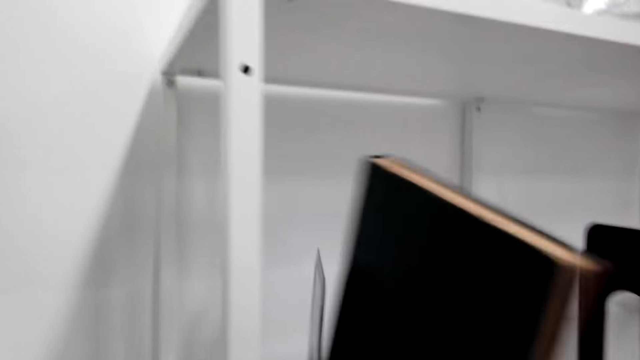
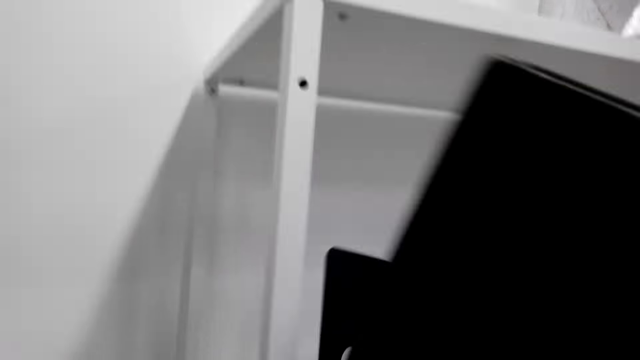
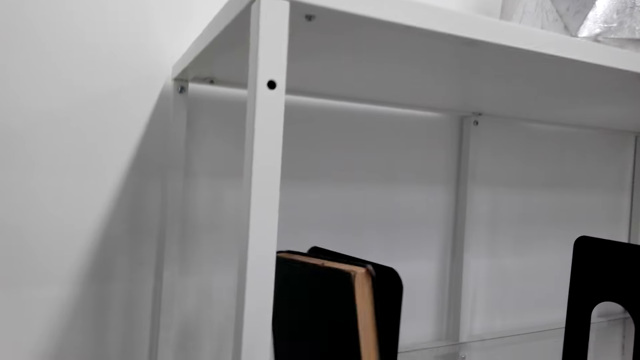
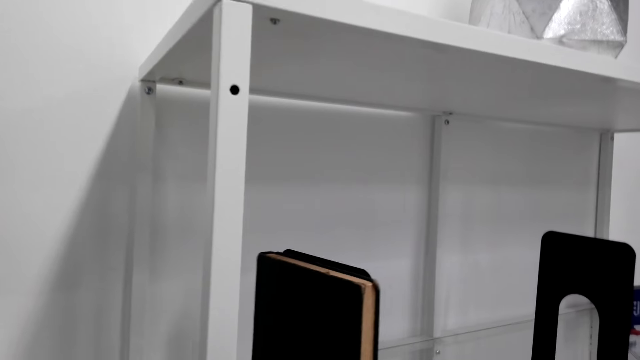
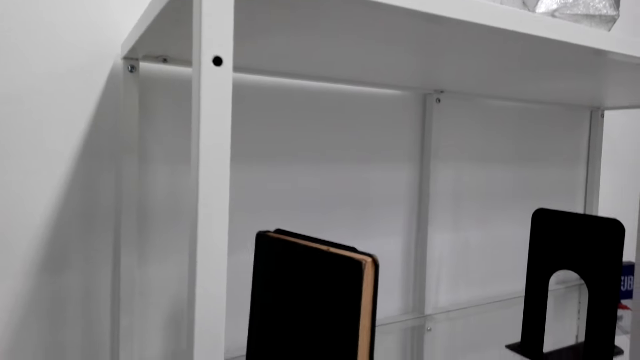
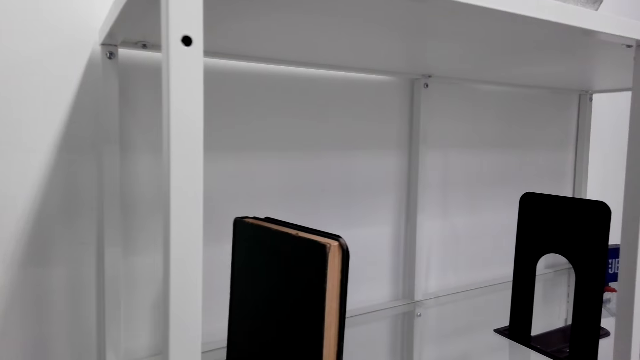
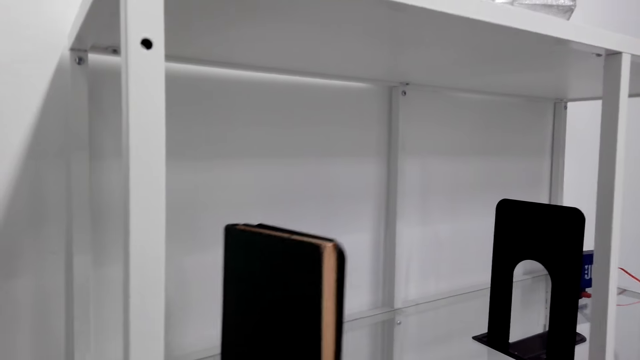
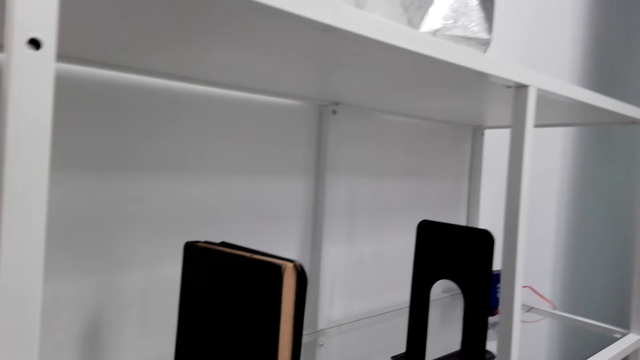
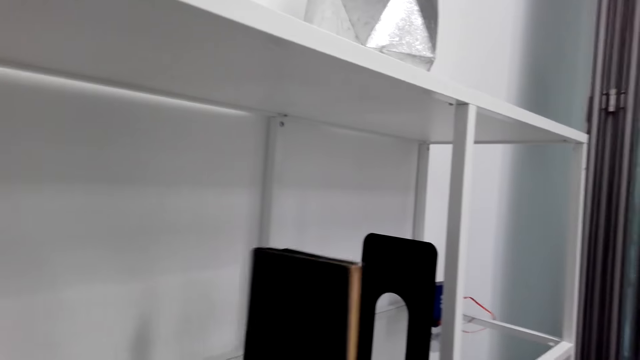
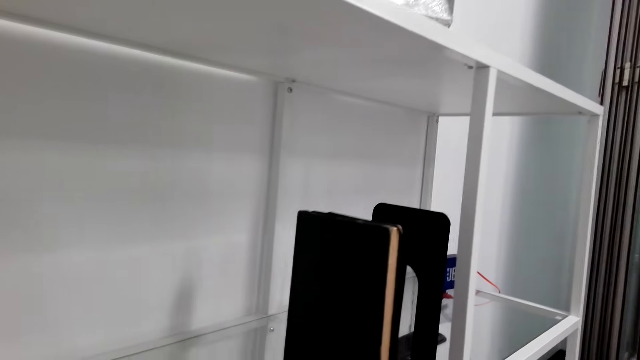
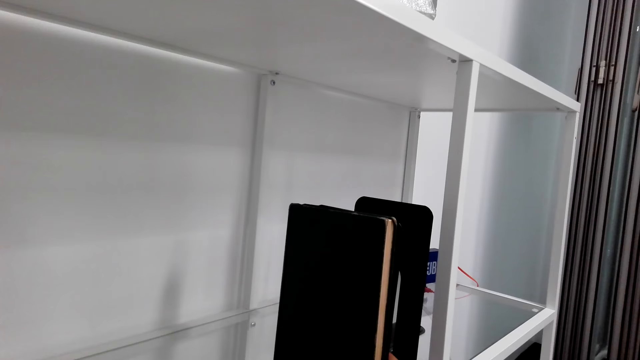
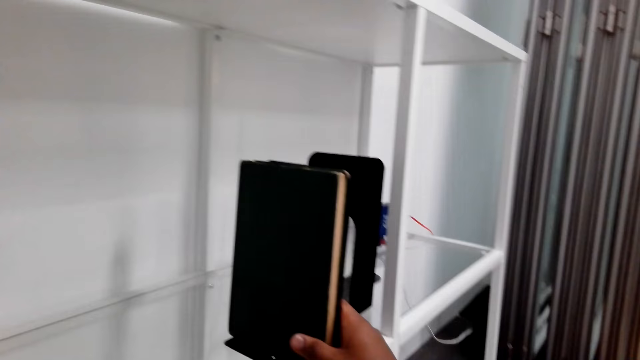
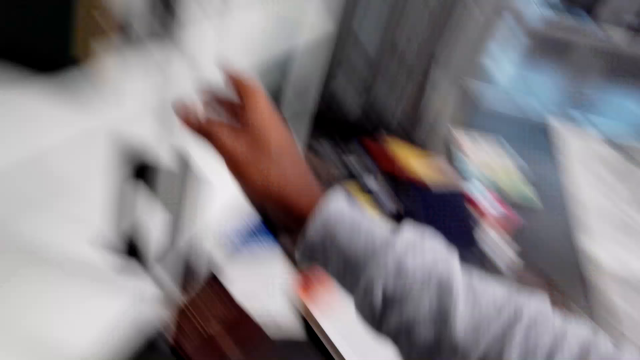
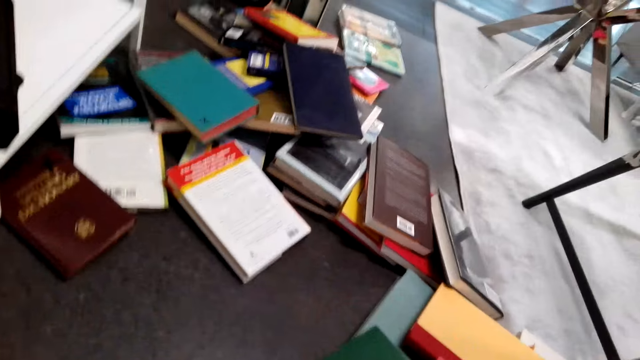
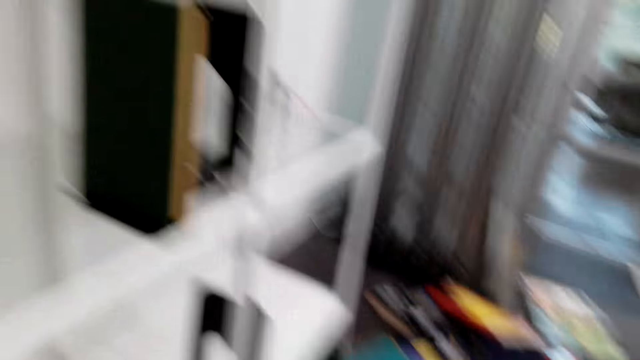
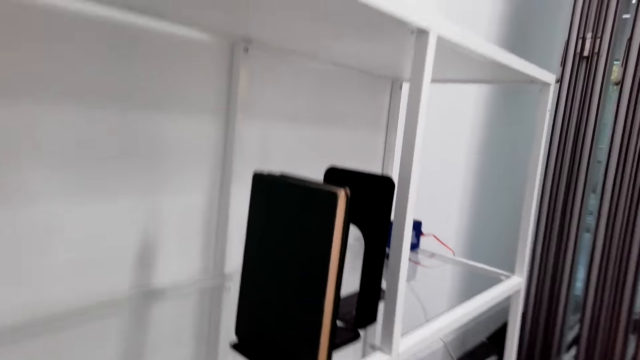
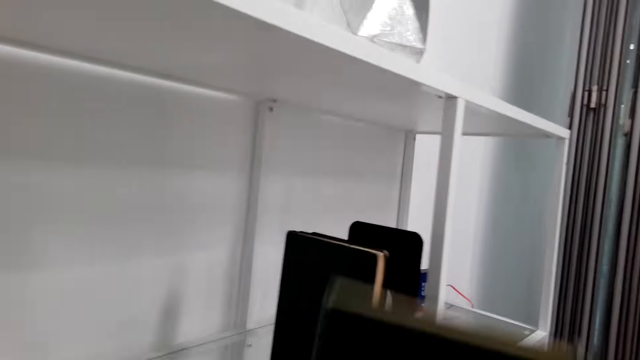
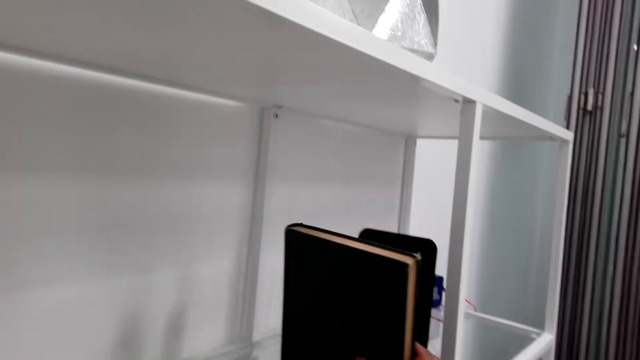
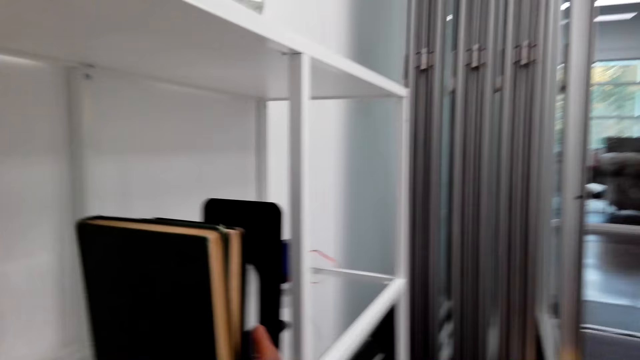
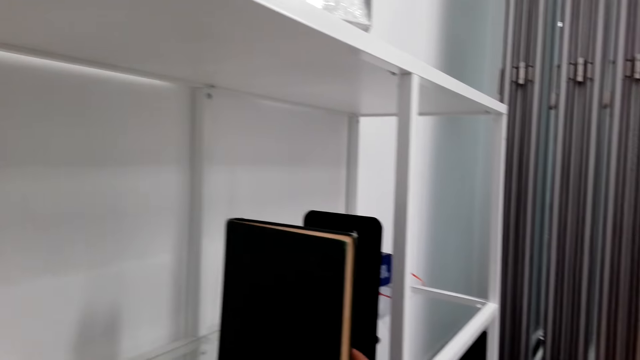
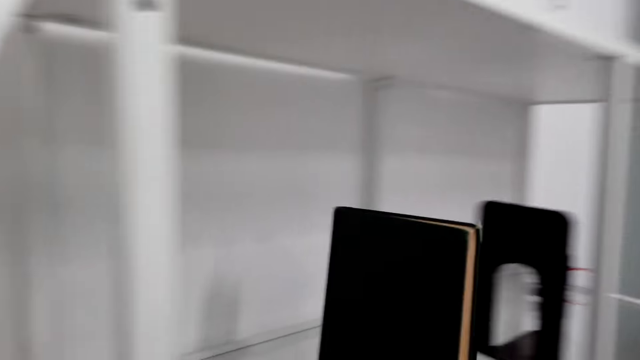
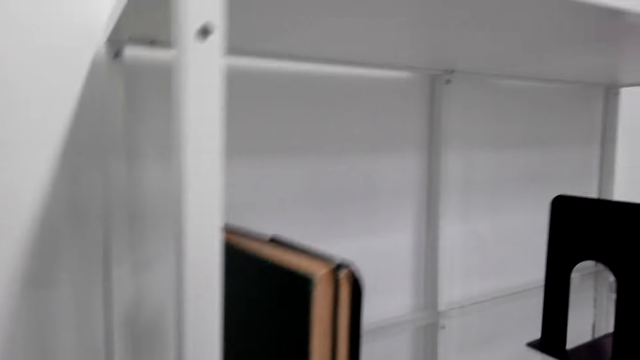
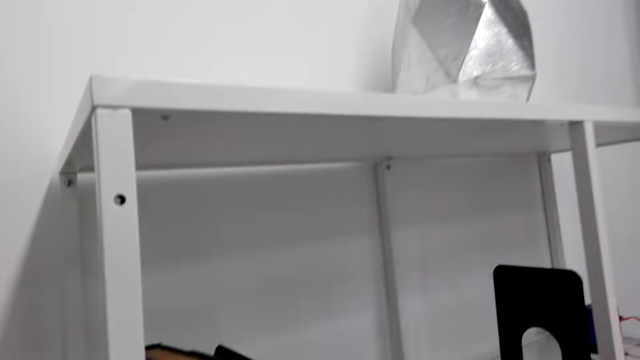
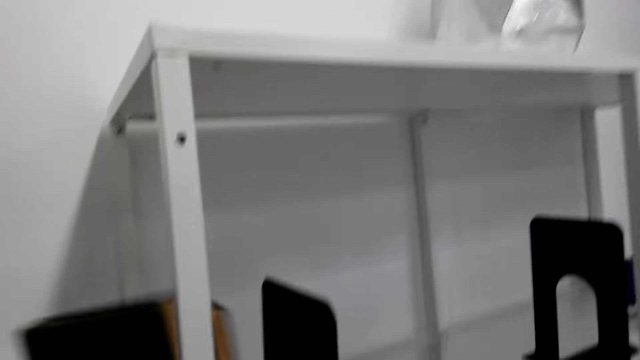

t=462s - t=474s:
The camera wearer moves the novel in the bookshelf. They look around. They arrange novels in the cabinet. They put a book on the shelf.

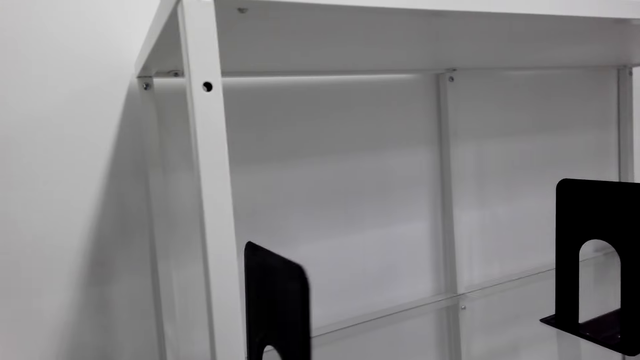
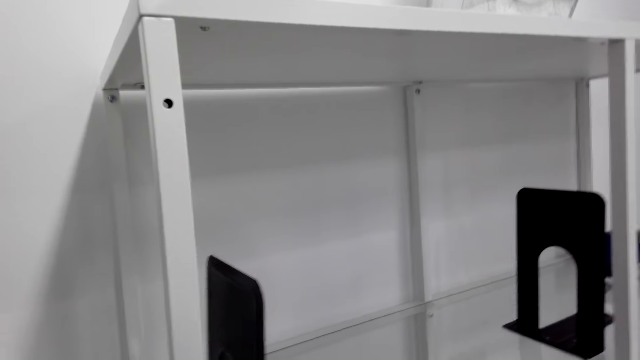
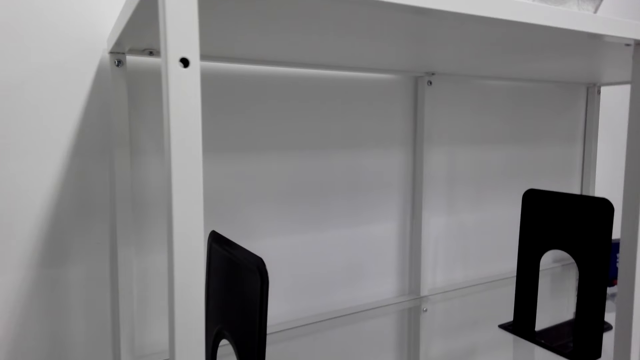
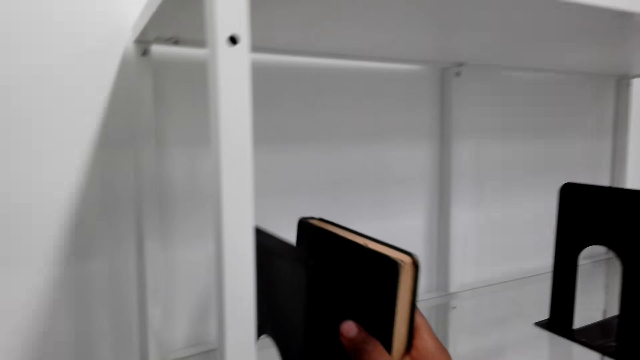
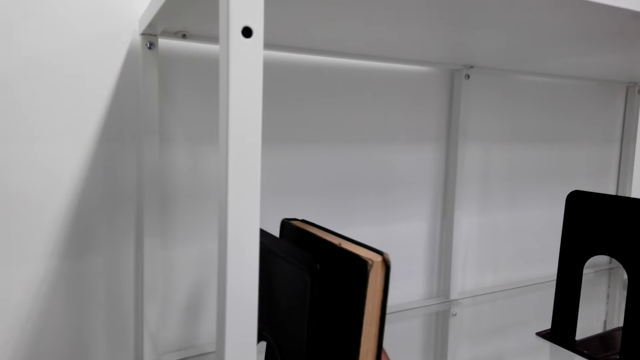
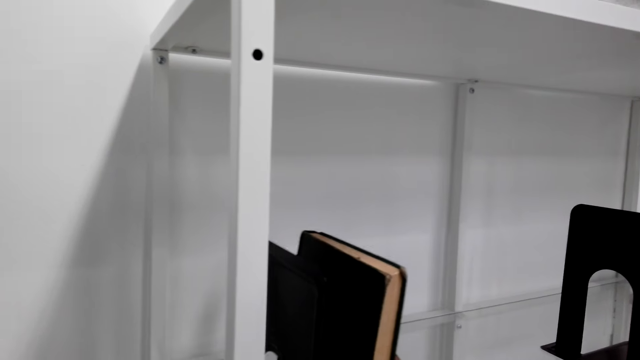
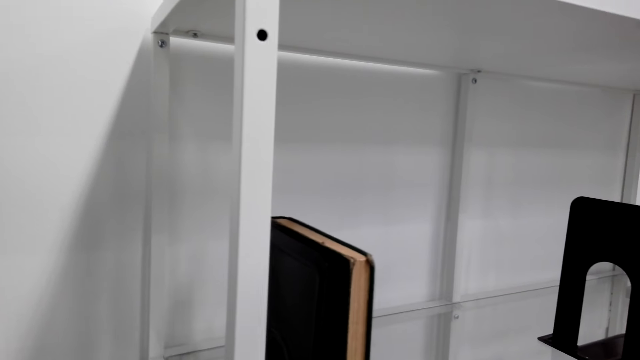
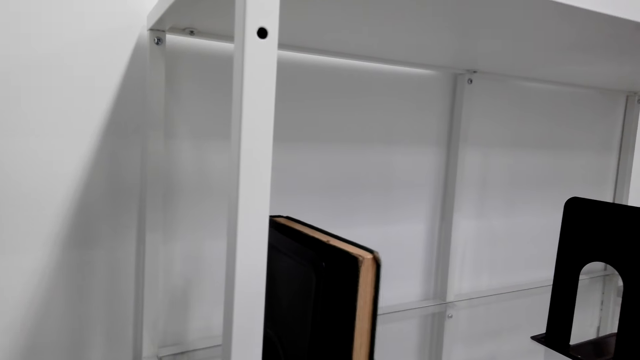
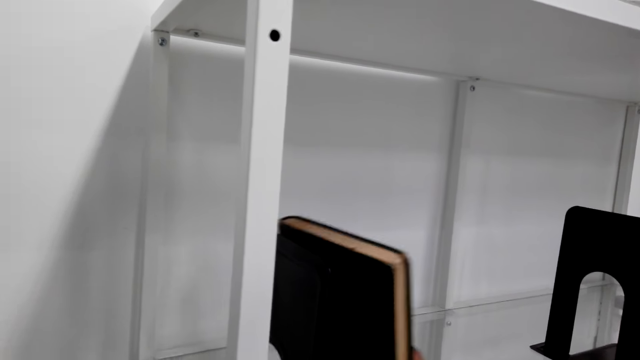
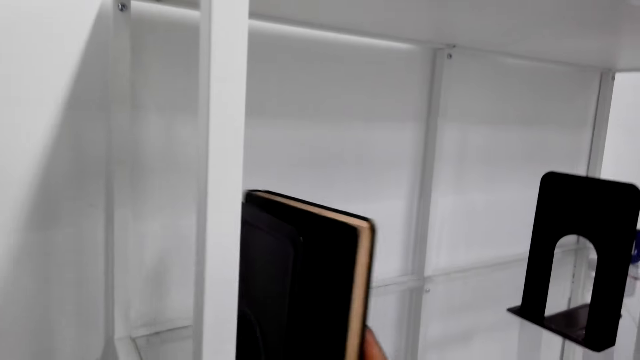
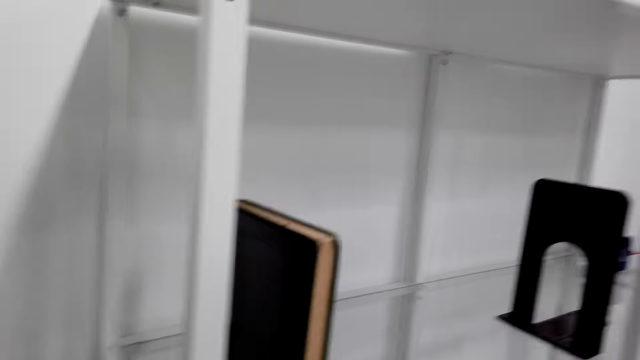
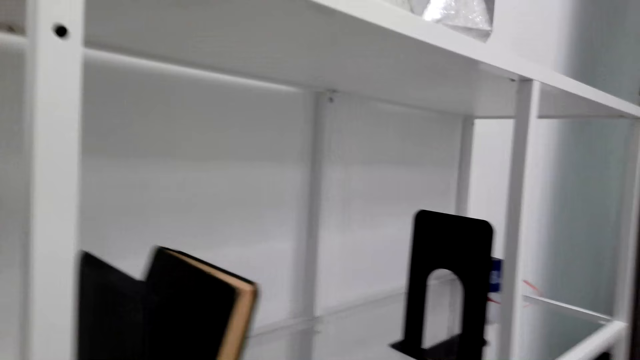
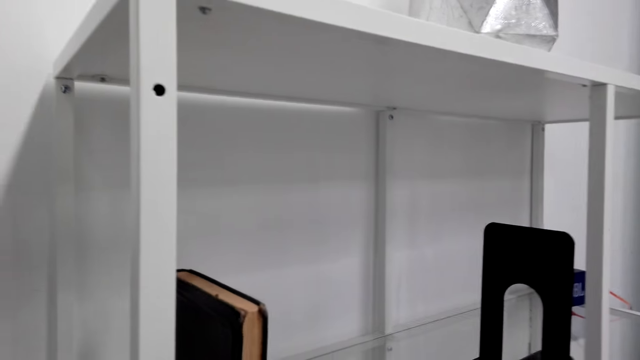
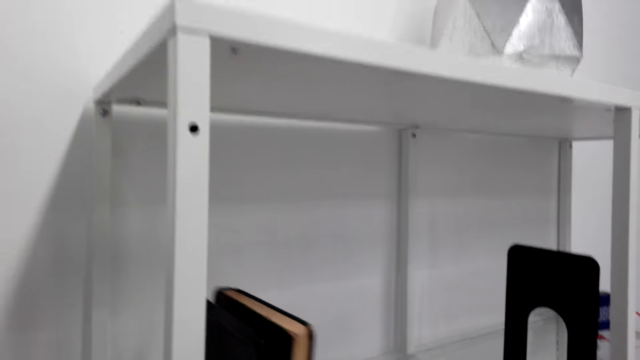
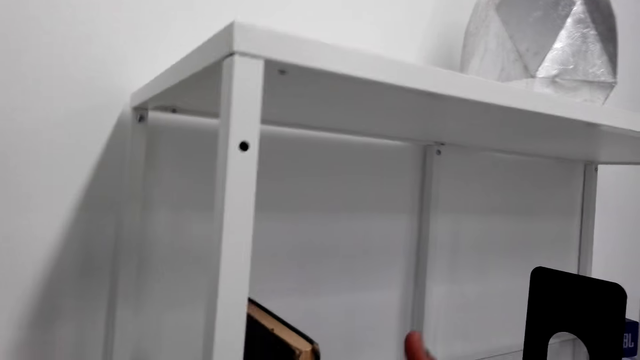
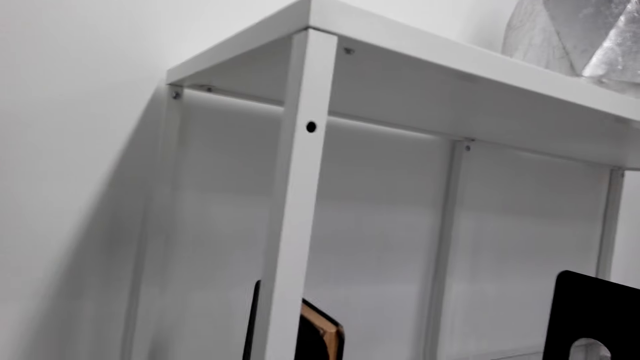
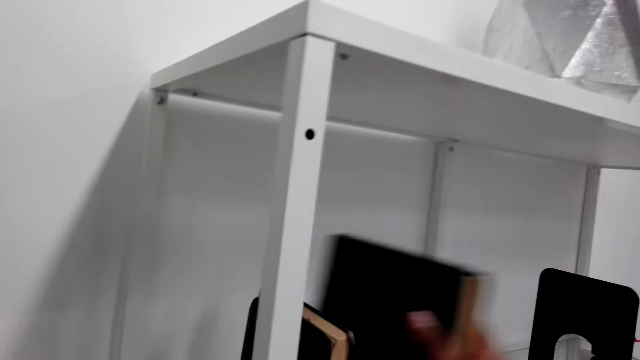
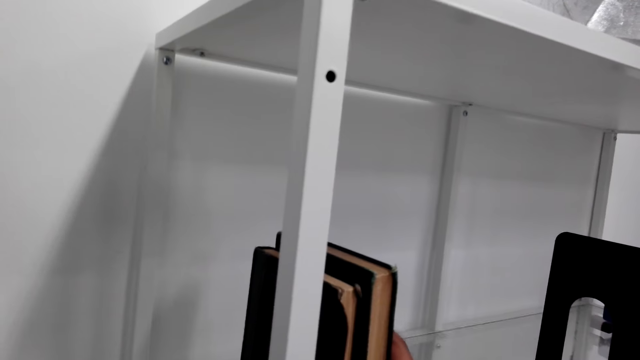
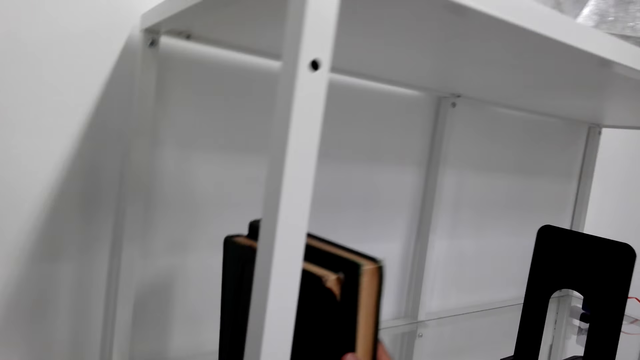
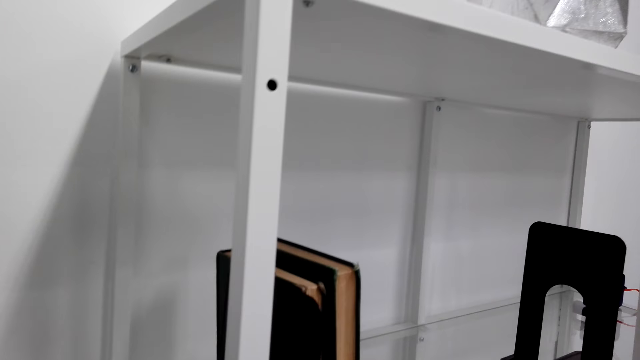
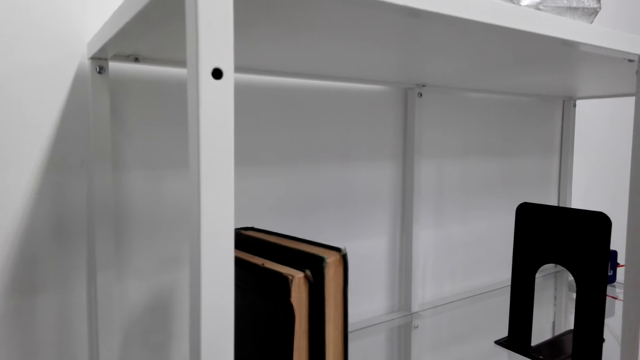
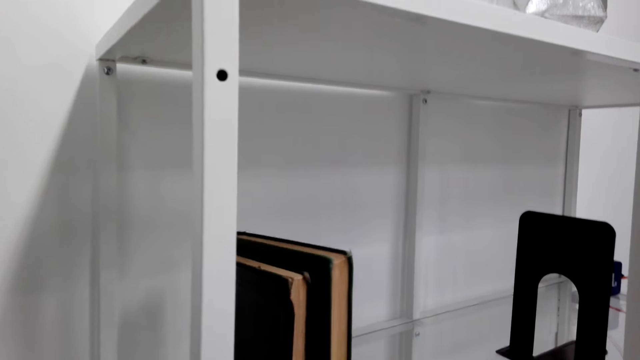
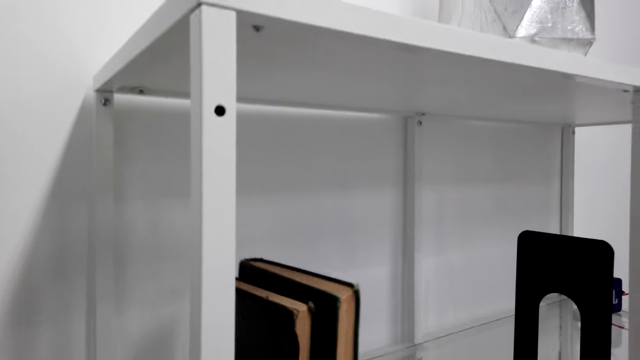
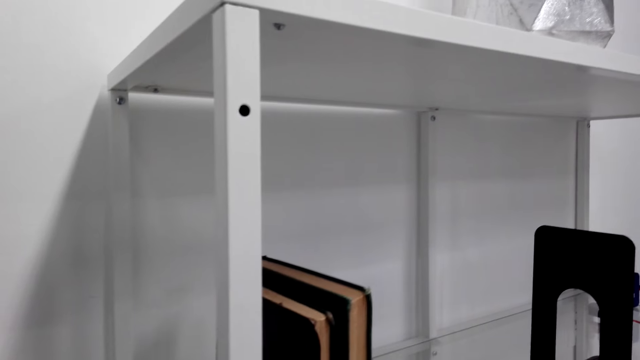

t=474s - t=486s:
The camera wearer arranges novels in the cabinet. They arrange novels in the cabinet again.
